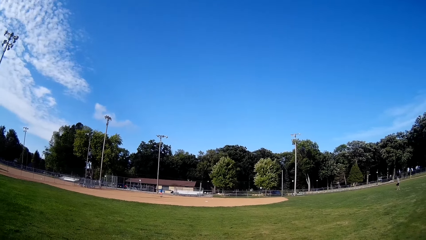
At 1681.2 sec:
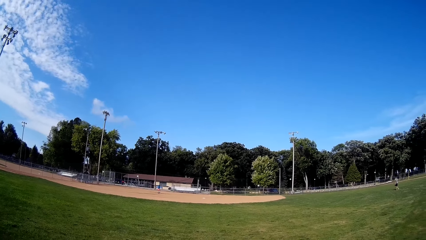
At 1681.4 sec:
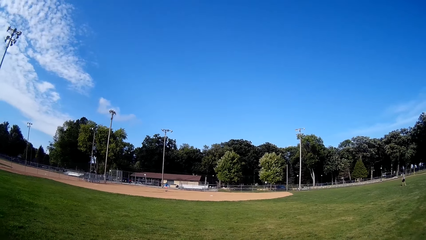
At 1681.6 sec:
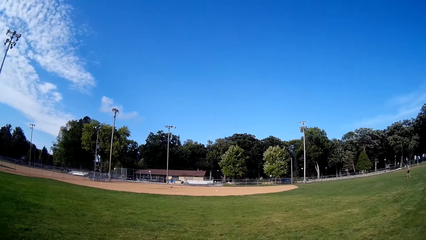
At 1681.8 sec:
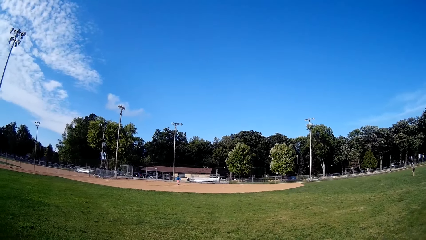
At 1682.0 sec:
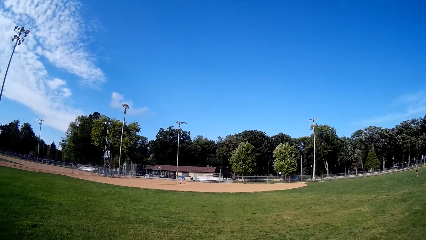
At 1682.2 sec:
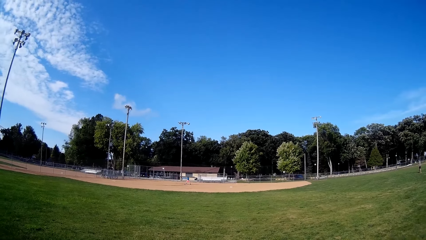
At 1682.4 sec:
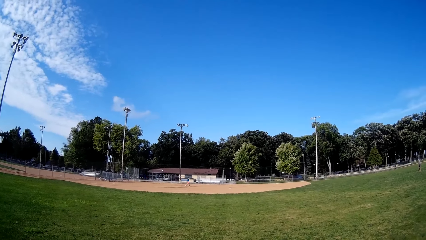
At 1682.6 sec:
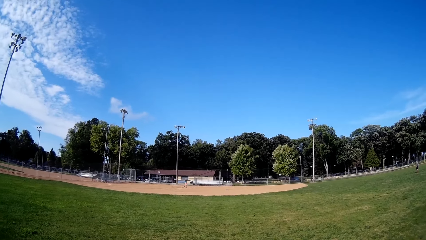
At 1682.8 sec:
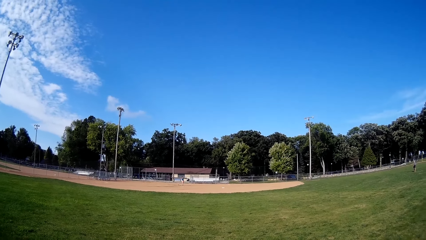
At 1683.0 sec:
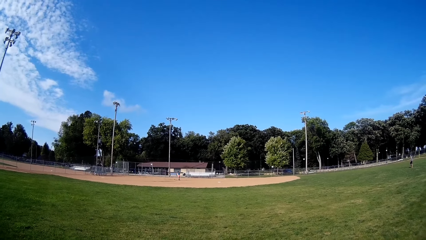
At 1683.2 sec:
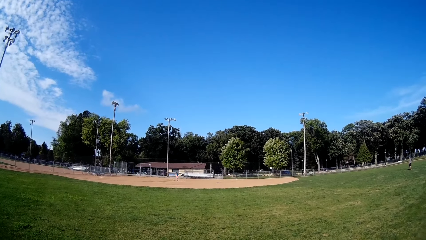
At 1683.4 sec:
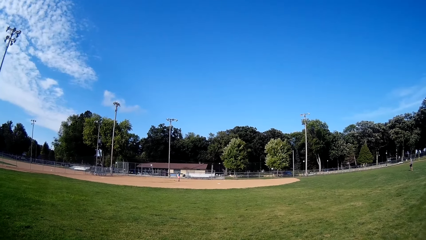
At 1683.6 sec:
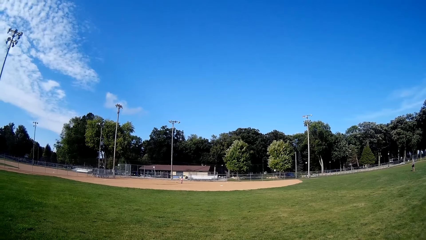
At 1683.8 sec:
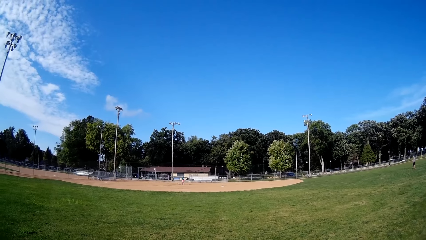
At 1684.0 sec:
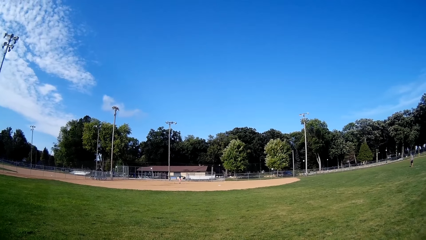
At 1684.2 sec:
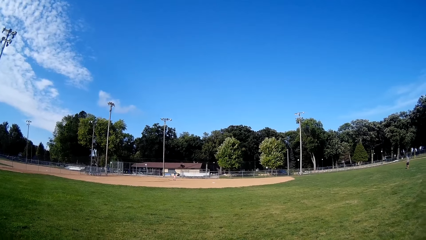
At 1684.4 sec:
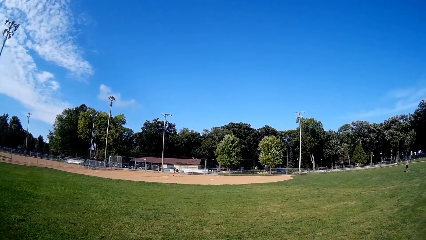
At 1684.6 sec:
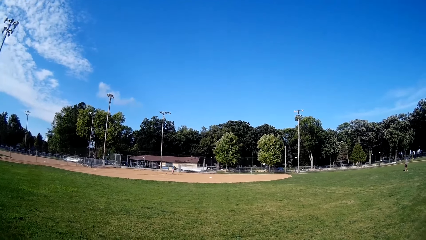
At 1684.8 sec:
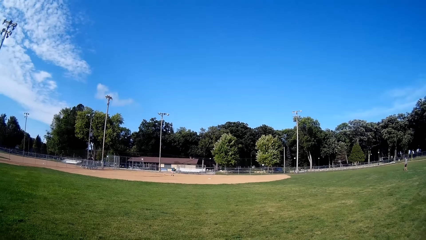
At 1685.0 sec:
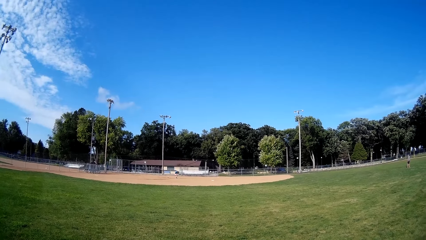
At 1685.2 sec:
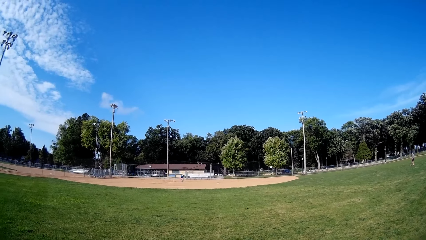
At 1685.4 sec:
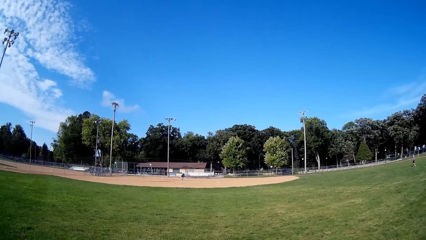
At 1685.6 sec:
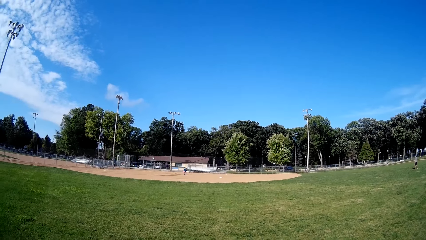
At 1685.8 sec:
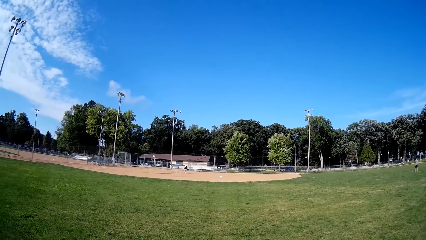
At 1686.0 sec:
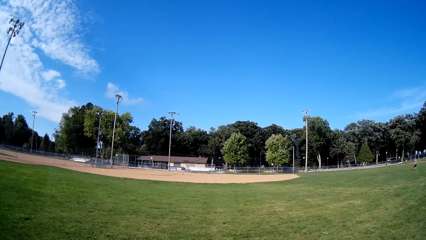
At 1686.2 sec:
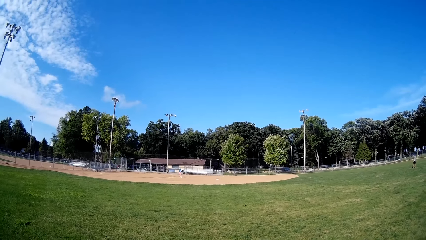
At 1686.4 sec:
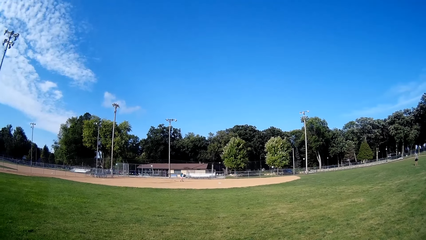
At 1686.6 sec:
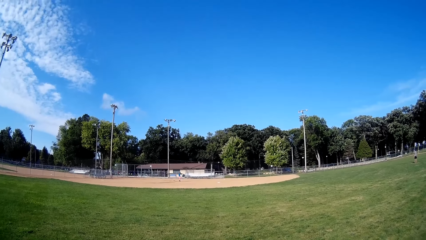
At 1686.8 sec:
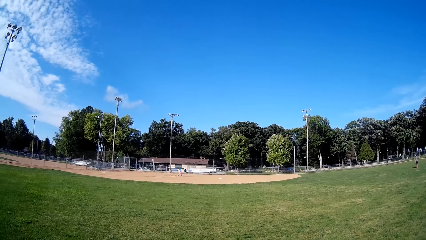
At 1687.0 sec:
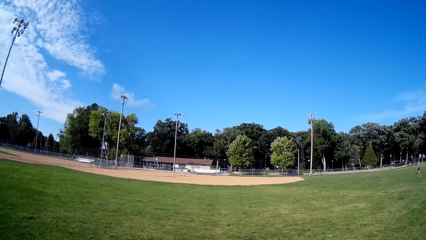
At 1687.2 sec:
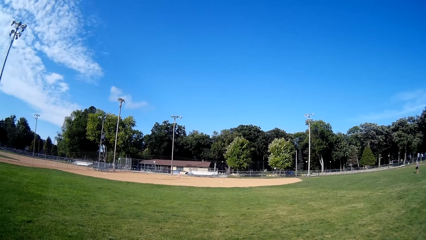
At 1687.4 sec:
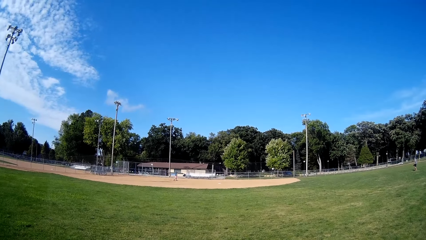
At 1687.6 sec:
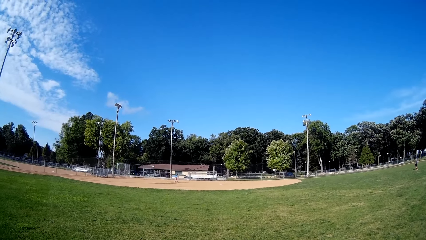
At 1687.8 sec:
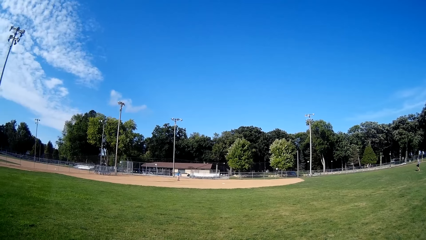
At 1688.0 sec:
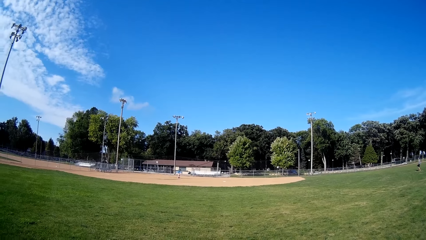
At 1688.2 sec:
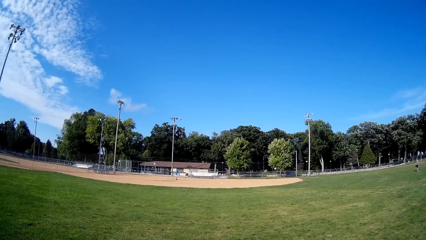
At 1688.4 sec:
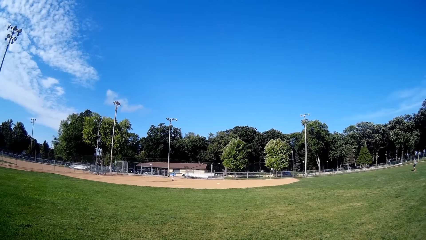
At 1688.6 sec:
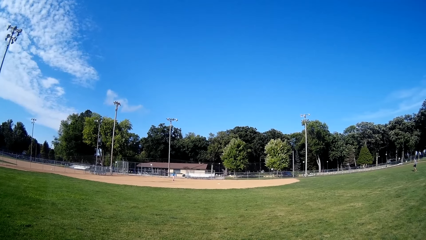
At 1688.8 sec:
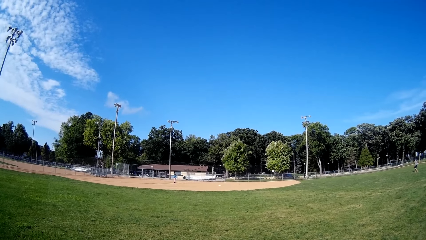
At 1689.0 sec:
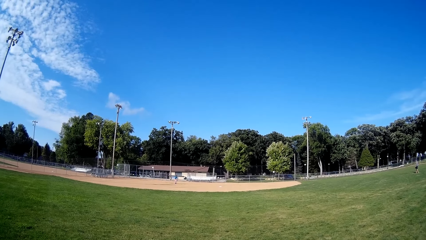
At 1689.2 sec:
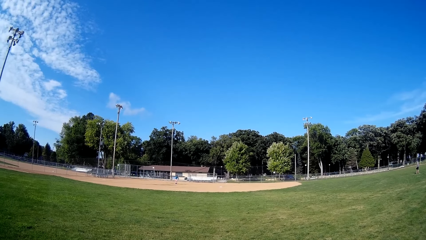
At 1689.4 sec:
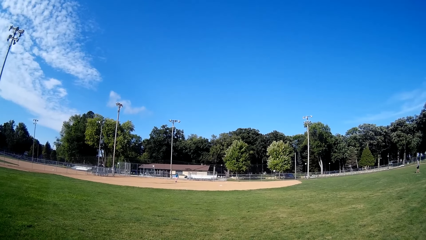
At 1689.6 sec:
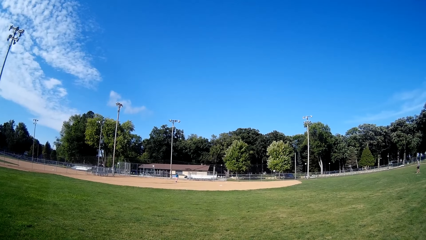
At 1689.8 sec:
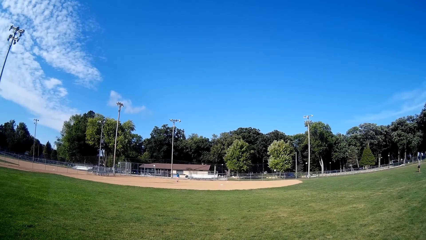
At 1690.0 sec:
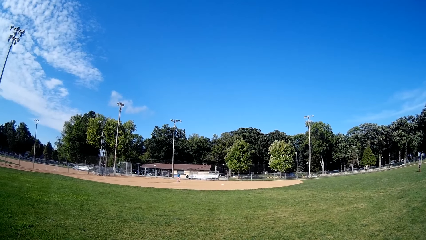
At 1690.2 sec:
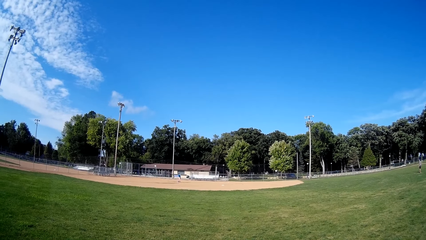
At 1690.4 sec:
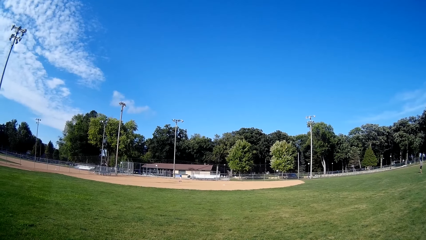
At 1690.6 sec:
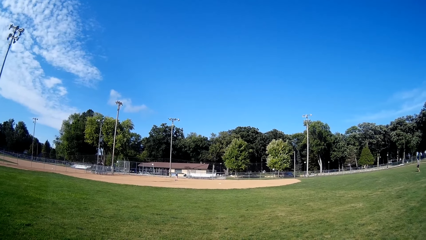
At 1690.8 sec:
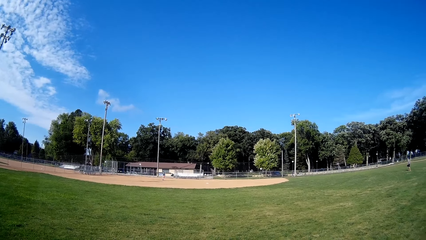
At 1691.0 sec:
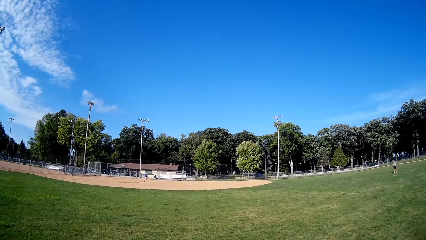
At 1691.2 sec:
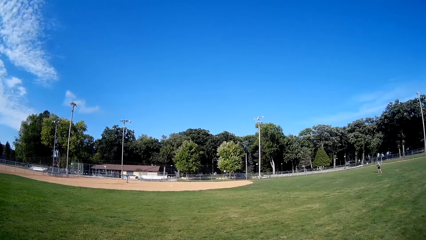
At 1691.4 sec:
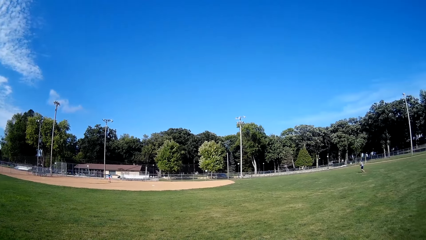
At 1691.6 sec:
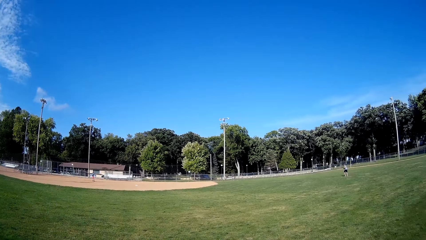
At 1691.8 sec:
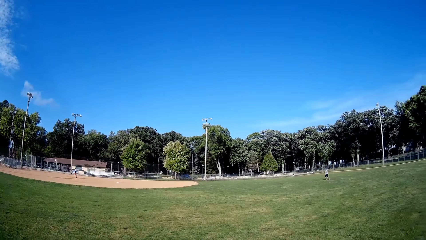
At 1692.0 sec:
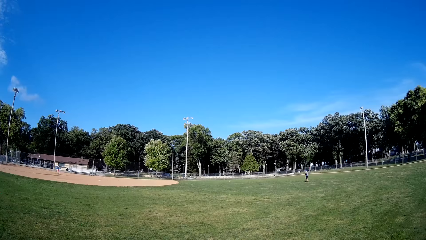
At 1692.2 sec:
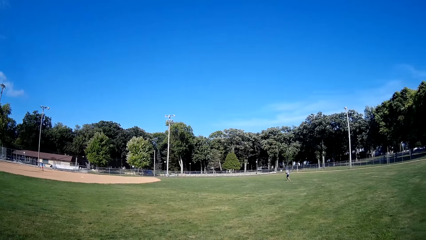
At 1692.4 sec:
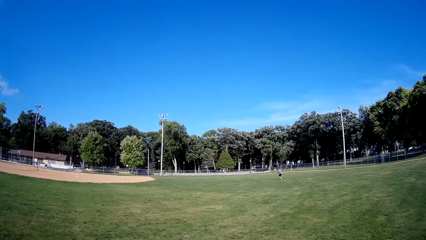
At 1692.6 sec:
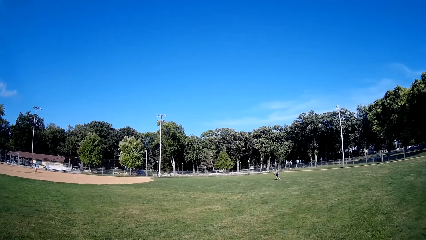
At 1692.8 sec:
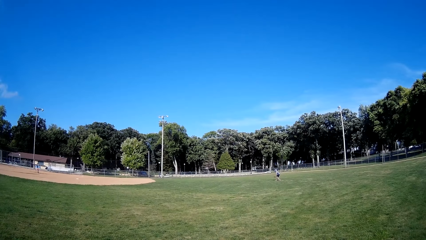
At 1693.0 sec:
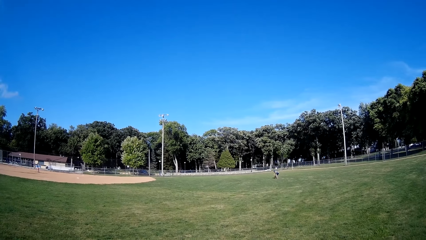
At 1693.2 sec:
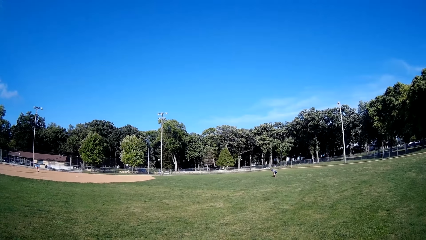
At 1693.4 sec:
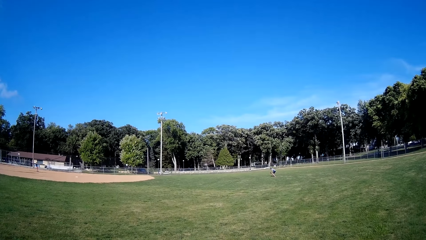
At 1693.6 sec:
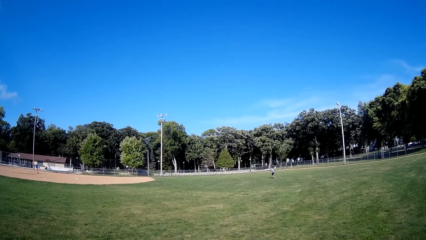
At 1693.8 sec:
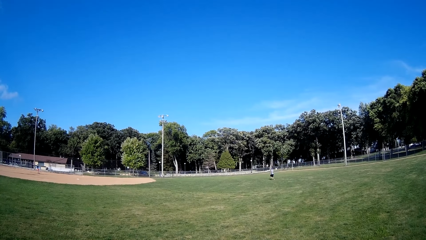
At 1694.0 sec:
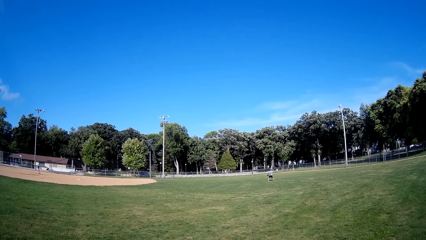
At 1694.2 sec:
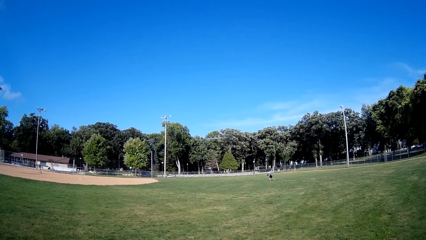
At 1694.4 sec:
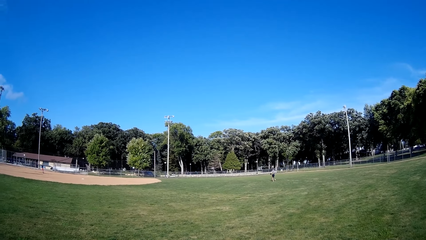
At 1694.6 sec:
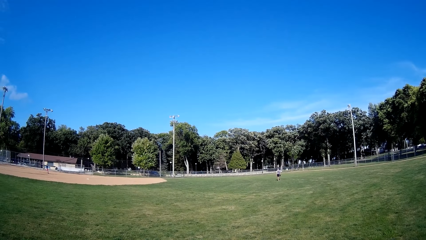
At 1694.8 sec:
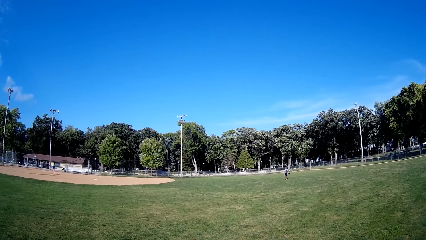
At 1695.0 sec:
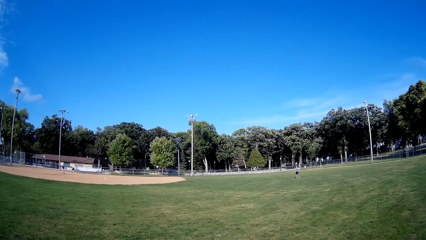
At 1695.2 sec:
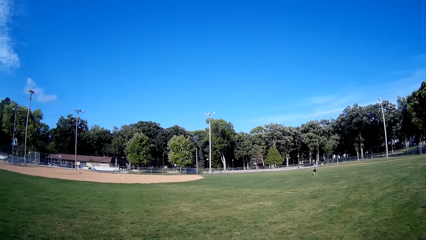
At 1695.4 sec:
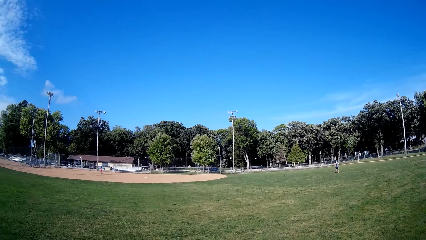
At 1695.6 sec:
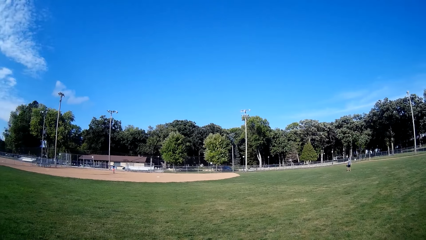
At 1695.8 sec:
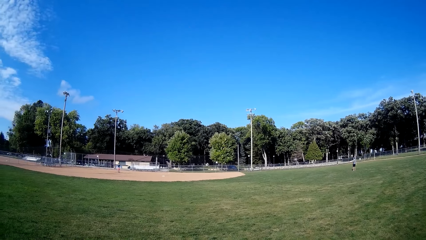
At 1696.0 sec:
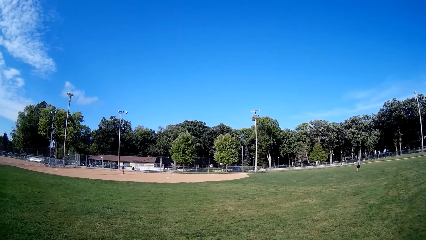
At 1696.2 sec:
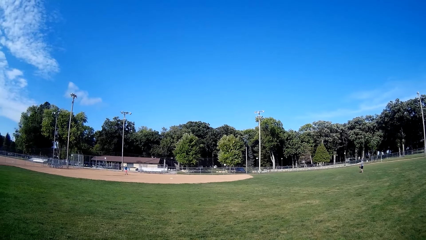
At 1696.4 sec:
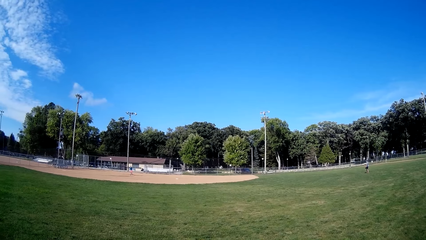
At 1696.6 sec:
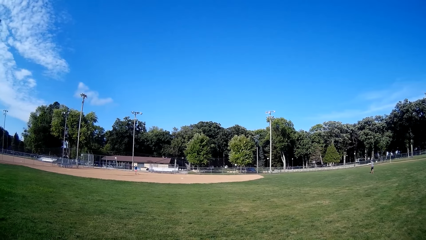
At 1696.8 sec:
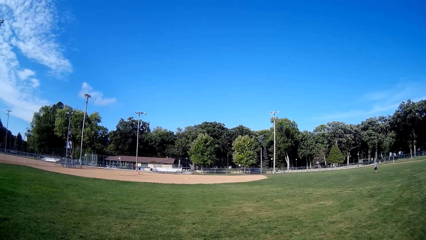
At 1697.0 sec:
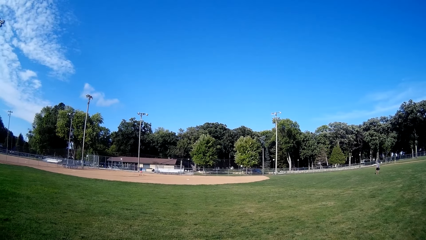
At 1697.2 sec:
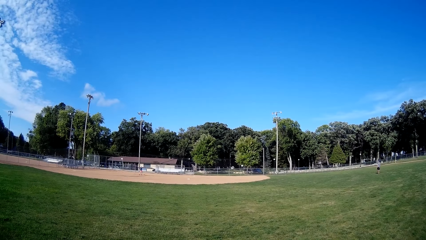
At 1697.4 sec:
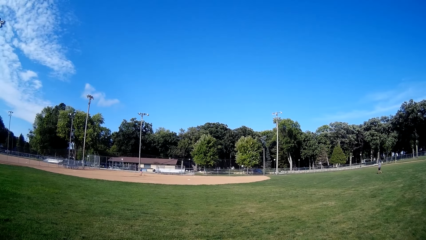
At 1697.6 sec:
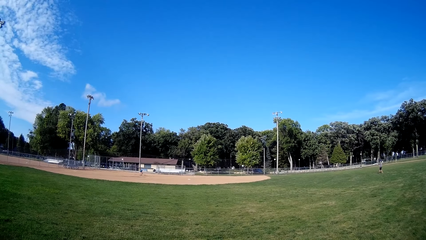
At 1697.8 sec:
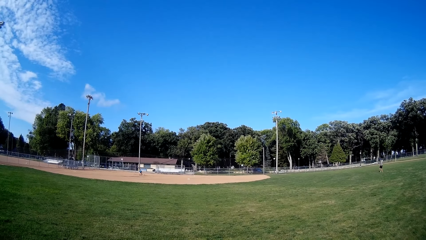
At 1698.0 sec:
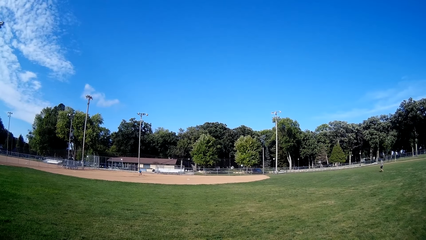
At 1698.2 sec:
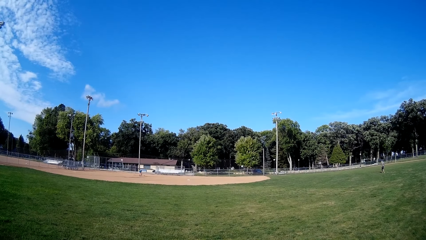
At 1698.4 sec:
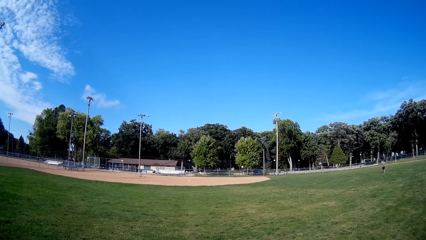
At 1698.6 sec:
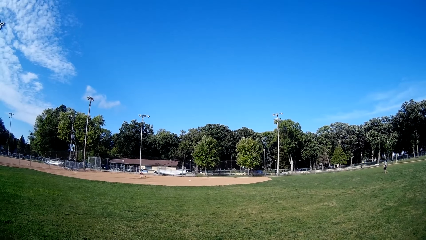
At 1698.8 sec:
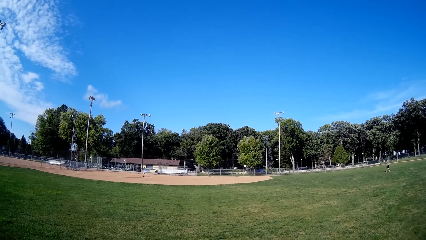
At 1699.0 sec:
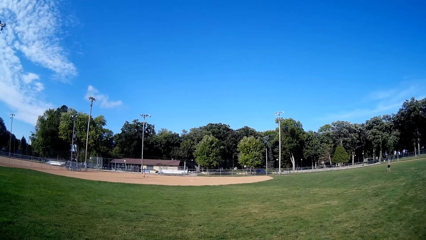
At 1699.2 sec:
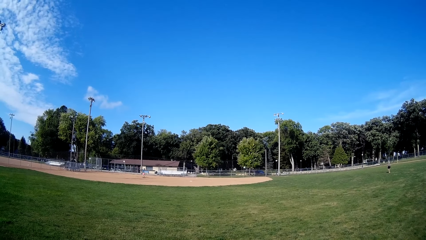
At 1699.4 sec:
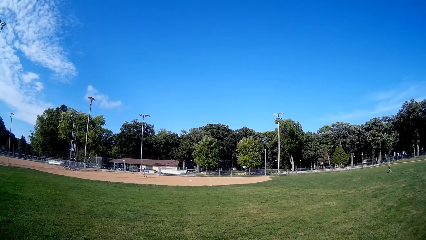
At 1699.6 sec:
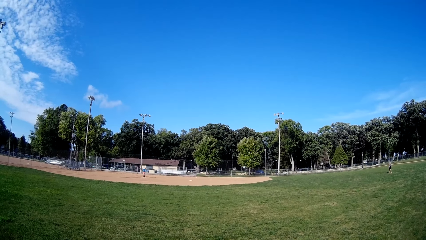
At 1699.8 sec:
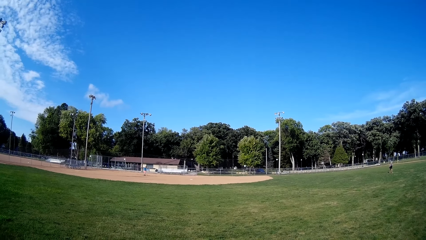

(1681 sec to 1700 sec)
A man walks on the field. The man throws the ball in the air and hits the ball with the bat. Another man runs towards the ball, picks up the ball and throws the ball towards the first man. The first man walks on the field and picks up the ball.
